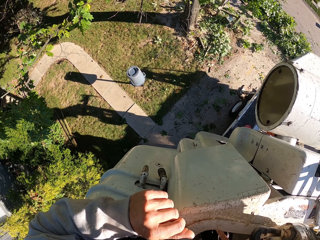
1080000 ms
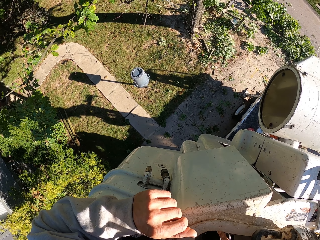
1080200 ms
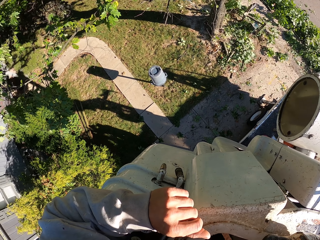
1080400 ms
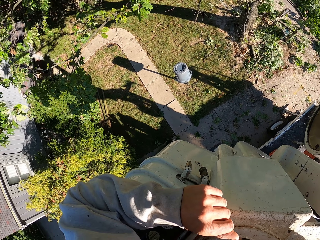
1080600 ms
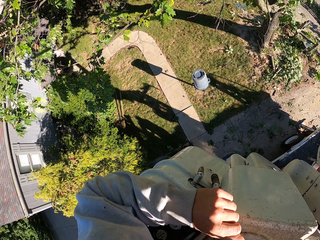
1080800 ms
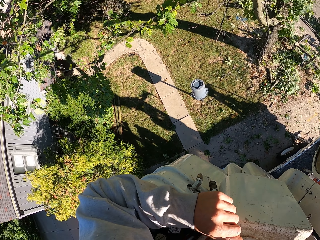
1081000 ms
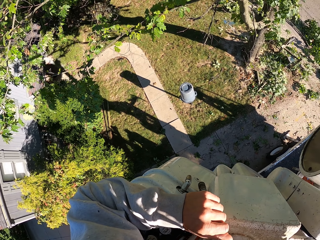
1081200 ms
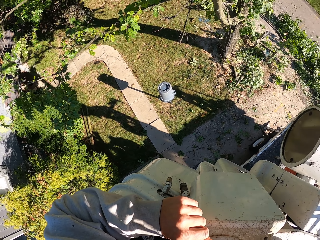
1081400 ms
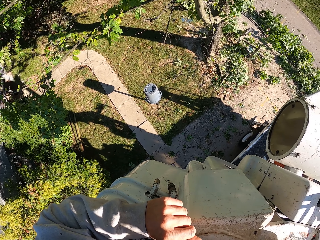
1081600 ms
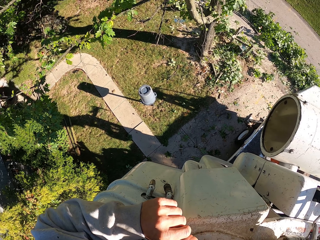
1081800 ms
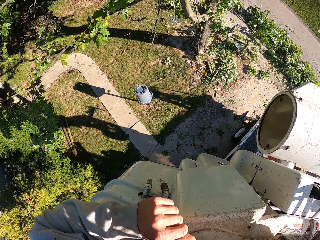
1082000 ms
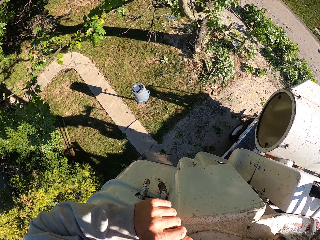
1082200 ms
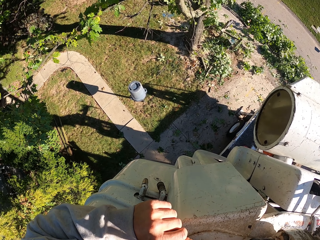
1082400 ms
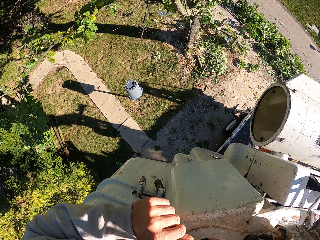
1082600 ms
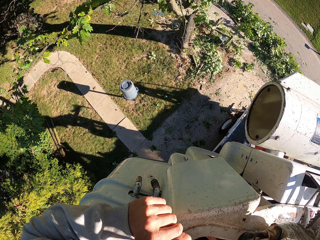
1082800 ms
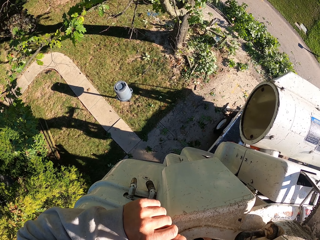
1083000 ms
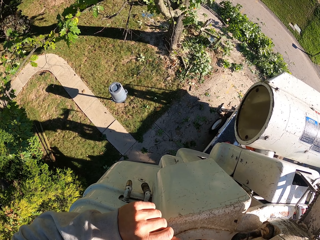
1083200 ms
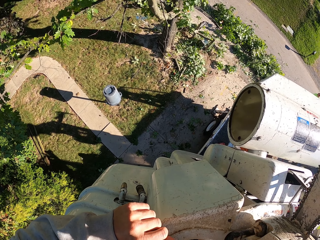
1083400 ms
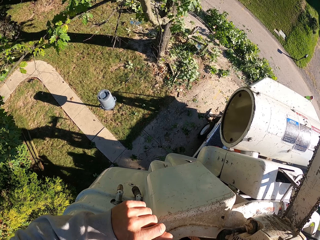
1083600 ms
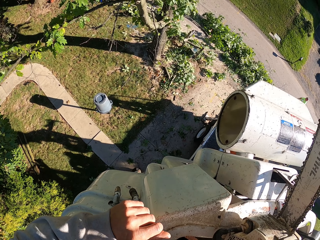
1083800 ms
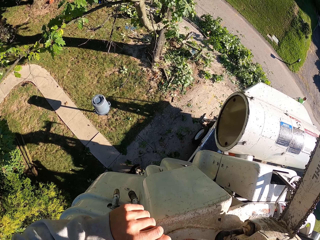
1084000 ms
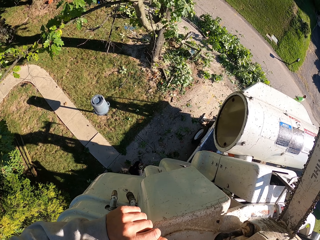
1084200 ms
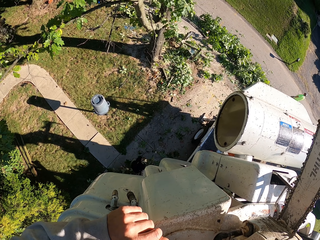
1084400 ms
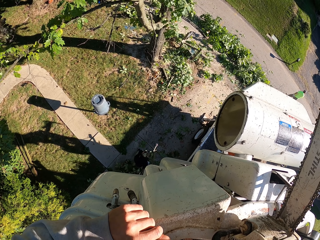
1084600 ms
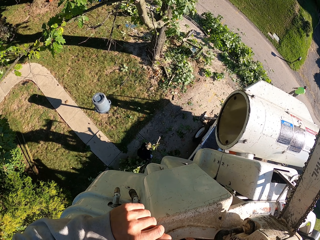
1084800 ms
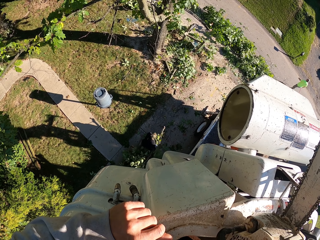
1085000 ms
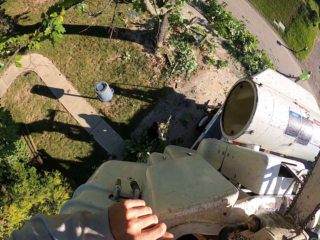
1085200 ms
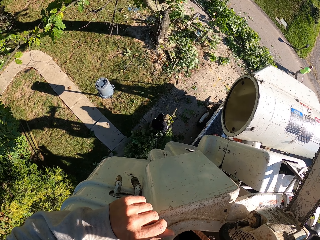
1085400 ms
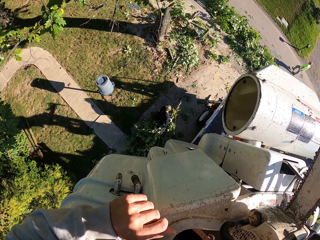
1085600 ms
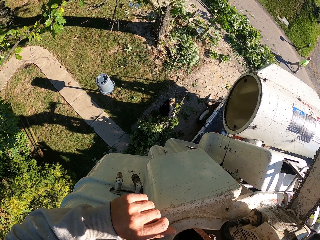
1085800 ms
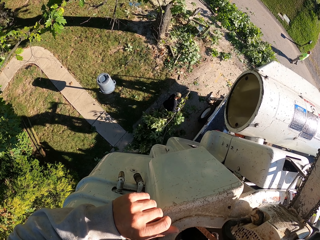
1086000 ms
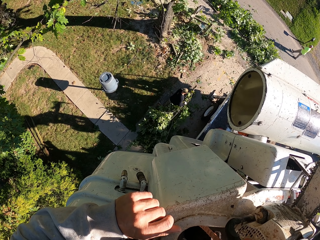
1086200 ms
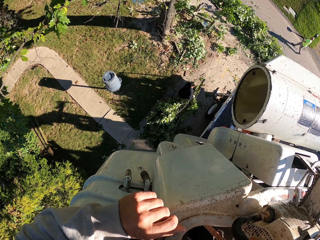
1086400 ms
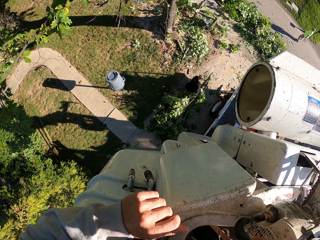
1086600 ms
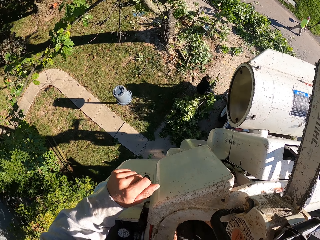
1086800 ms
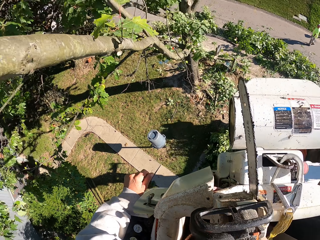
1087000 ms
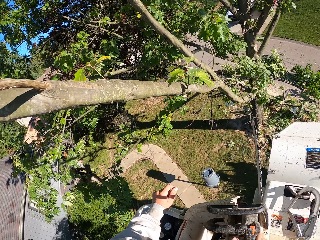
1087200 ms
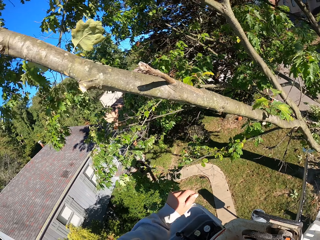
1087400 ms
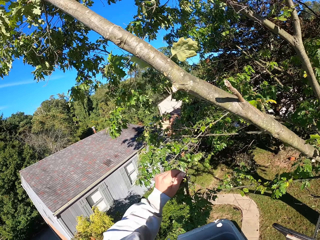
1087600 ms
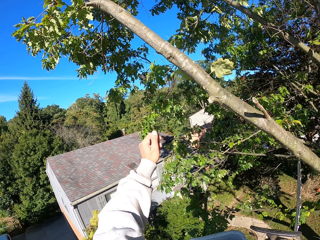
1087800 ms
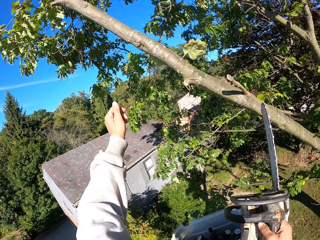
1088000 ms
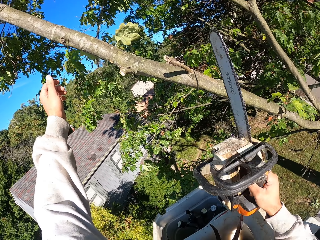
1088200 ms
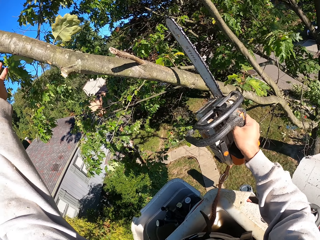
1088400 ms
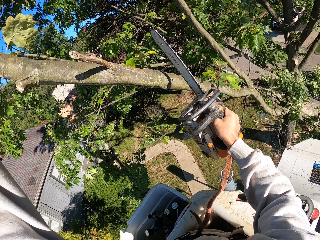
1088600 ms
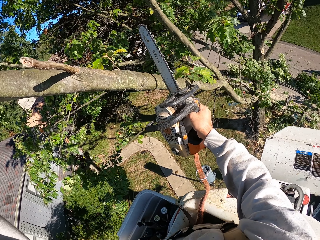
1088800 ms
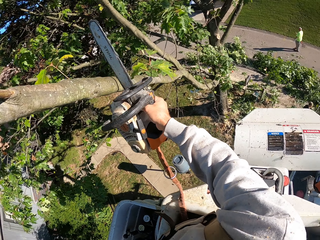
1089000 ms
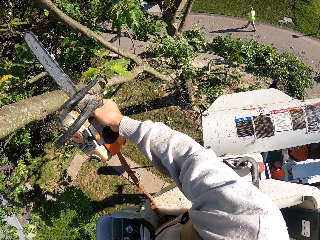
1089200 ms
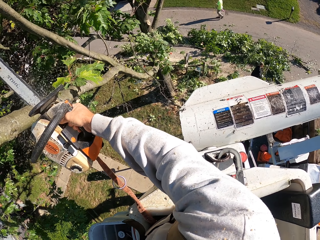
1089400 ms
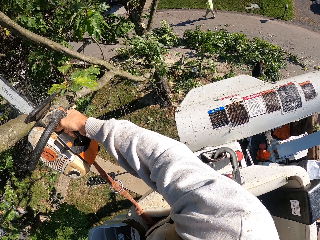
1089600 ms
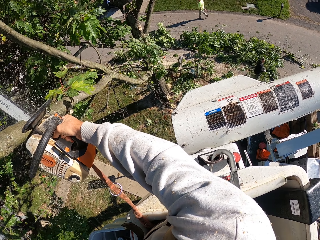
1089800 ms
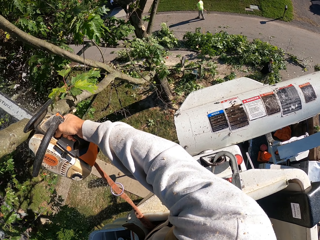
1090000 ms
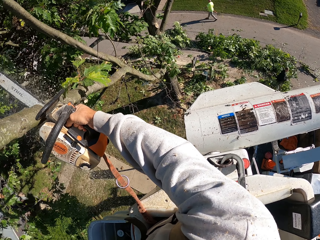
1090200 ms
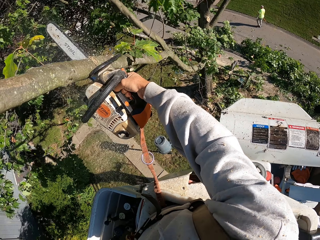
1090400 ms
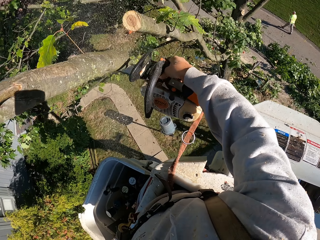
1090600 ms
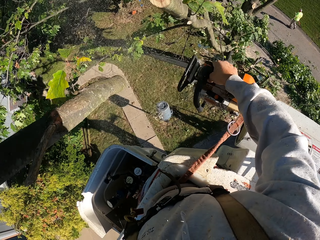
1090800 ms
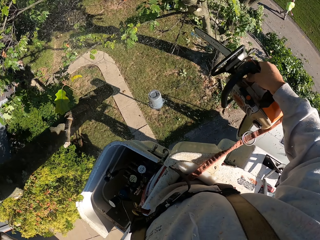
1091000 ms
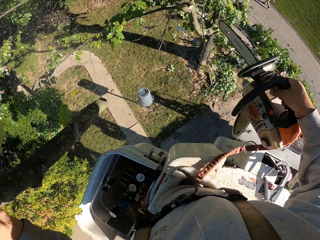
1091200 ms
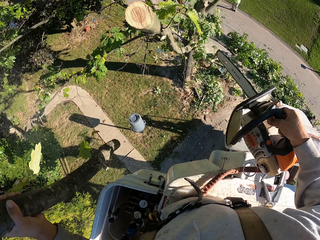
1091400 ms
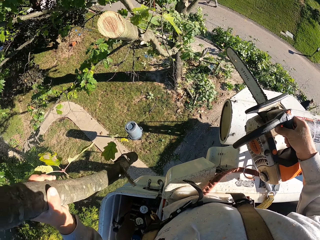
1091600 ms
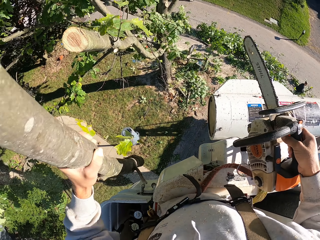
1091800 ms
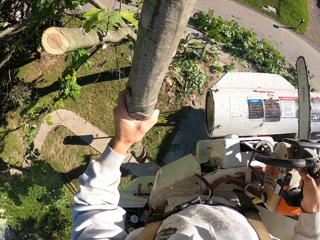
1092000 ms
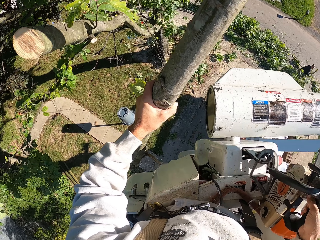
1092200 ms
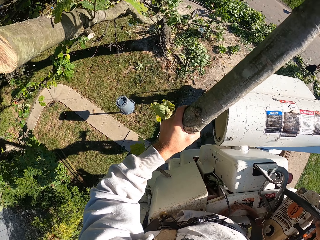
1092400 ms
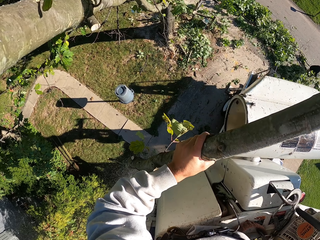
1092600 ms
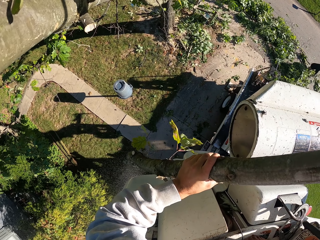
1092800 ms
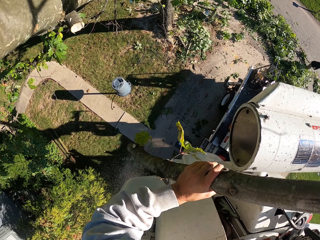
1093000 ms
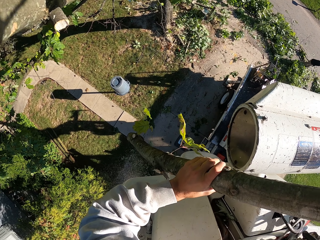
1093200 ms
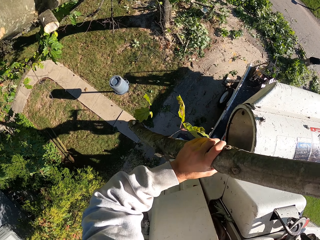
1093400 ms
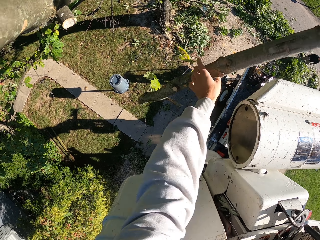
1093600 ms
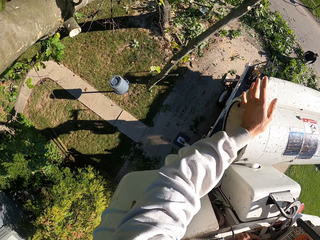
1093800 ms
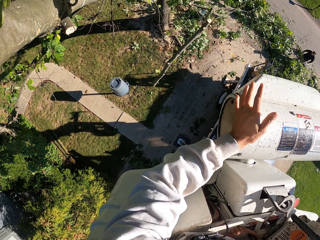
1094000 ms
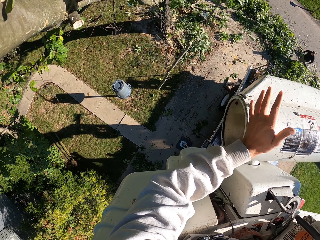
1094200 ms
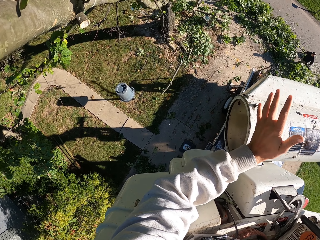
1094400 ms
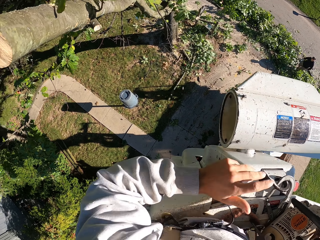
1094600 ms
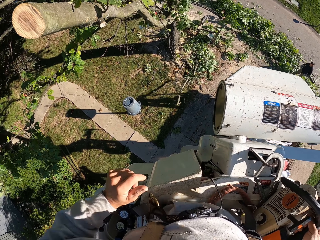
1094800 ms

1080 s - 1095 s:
The man pulls the branches on the ground with both hands. Another man holds a rake in his right hand. The camera wearer looks around. He holds a branch with his left hand. He cuts the branch with the chainsaw in his right hand. He throws the branch on the ground with his left hand. He places the chainsaw on the boom lift with his right hand.

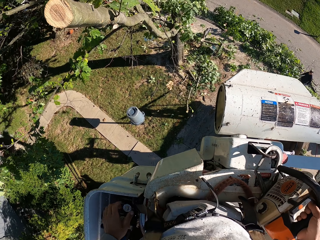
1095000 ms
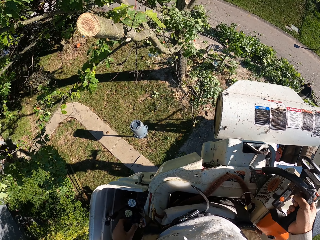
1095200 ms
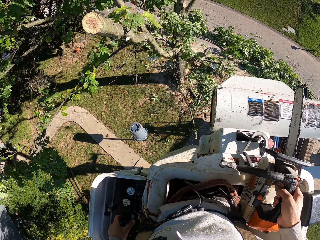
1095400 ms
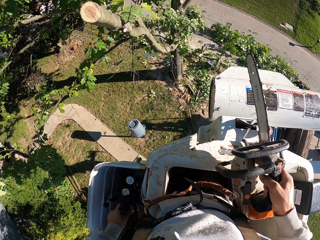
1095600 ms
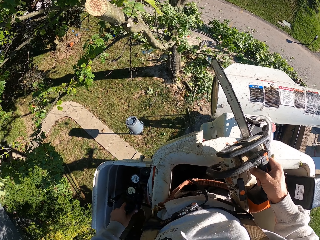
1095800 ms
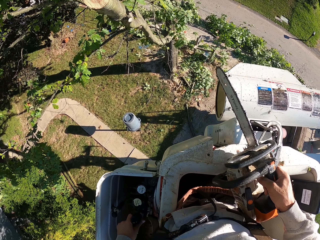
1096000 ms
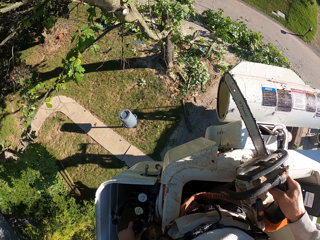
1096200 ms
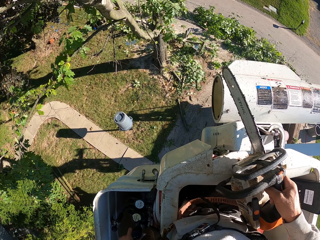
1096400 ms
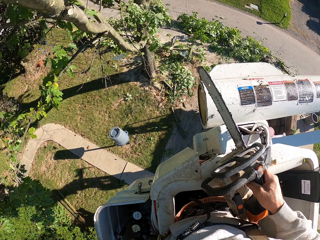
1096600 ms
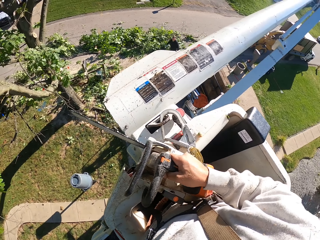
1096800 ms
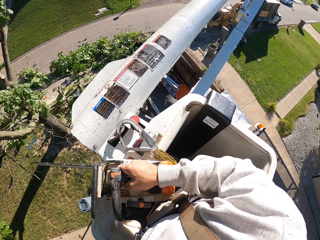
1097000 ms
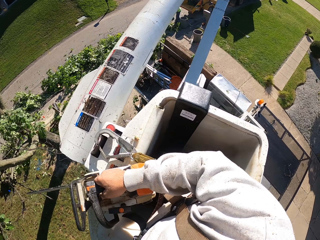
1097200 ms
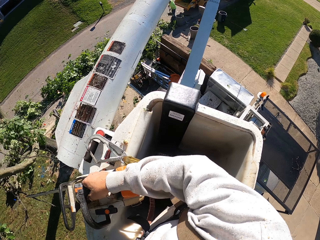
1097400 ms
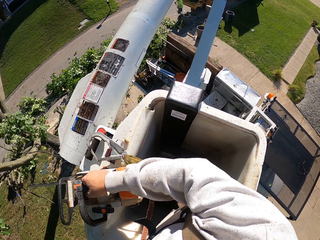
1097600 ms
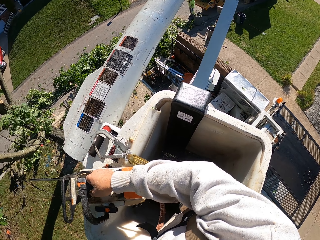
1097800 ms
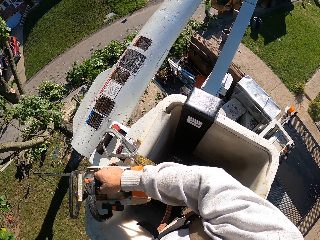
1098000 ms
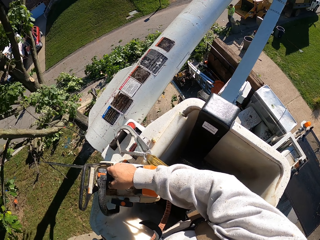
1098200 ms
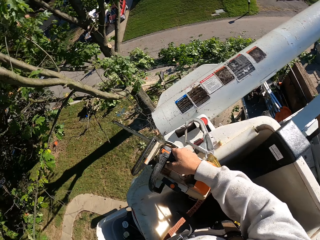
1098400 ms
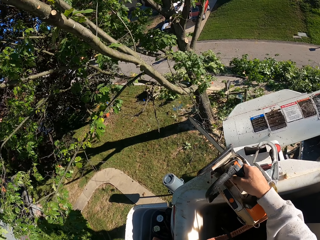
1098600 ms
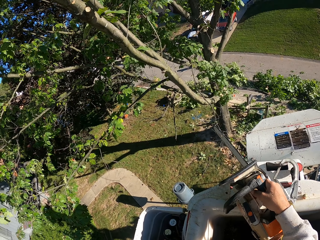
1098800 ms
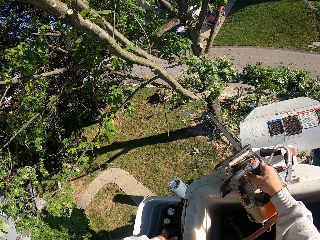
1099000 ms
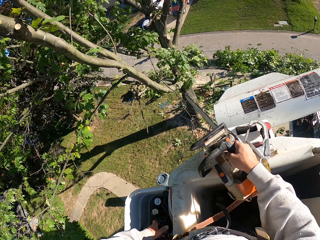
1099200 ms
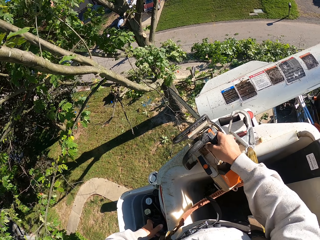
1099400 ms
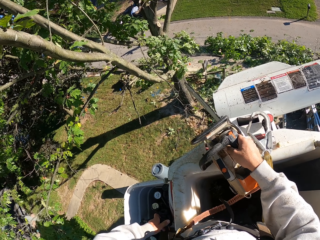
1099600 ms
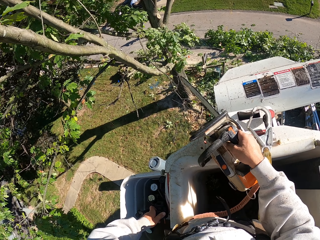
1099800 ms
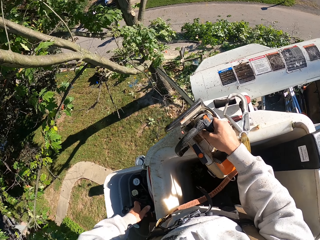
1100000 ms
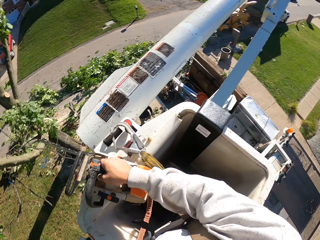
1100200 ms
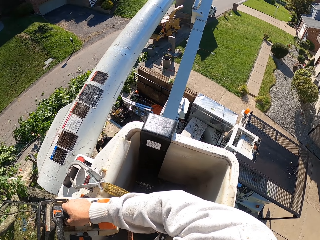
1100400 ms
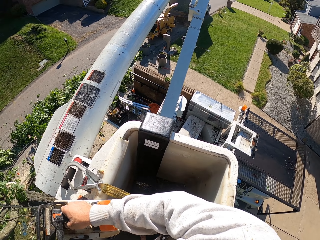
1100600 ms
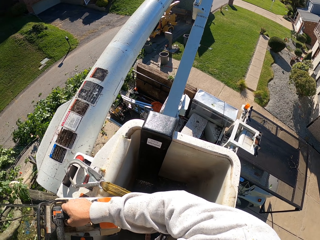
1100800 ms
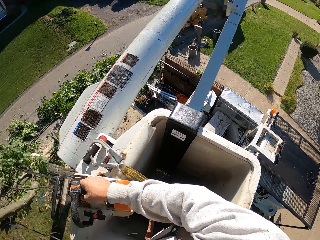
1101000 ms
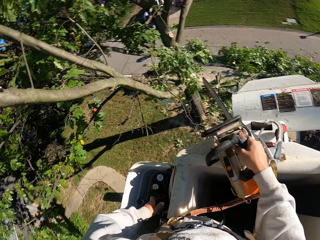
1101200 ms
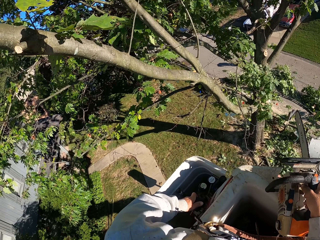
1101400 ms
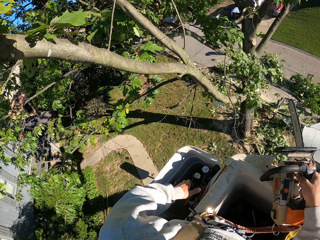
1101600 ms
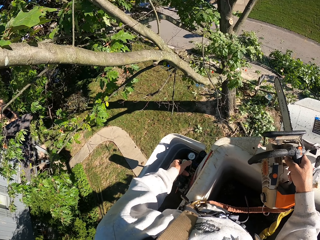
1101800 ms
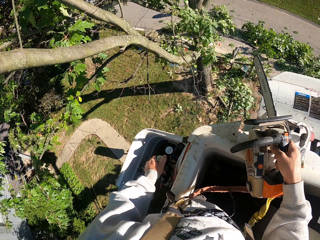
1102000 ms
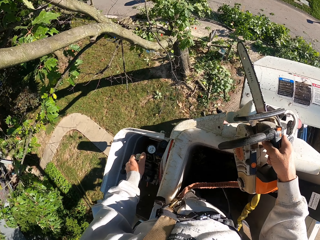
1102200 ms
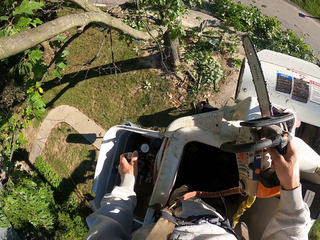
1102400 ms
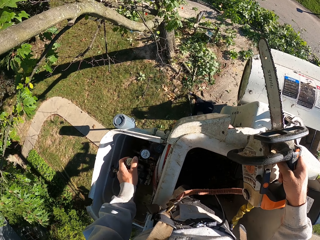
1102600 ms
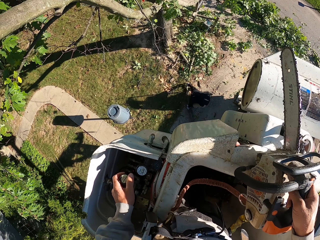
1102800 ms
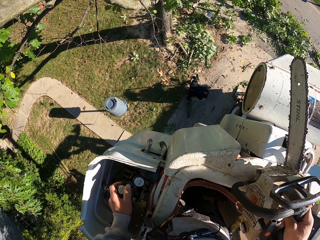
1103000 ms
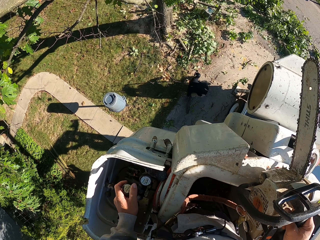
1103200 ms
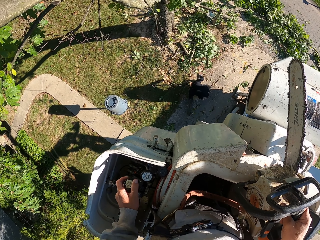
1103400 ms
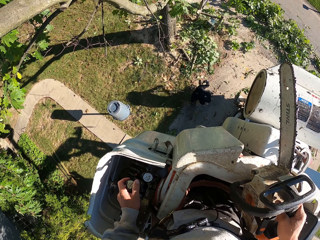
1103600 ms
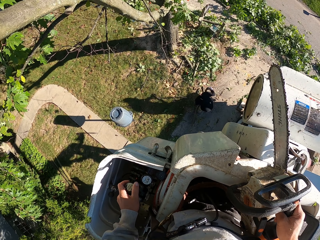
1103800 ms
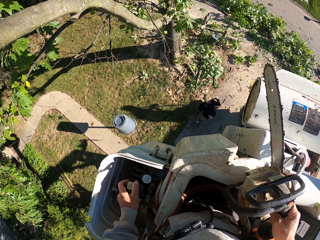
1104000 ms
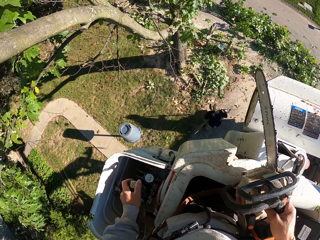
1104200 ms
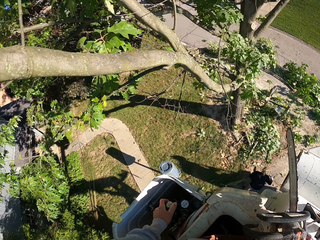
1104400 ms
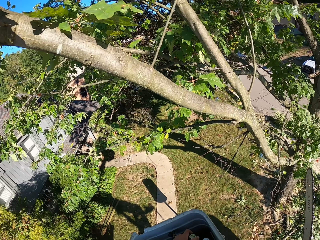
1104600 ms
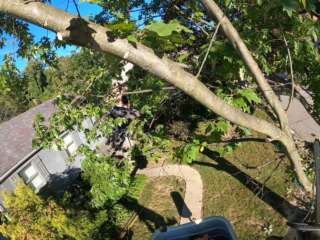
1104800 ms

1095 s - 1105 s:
The camera wearer operates a tree bucket truck with his left hand. He looks around. The man picks some tree branches from the ground with both hands.
